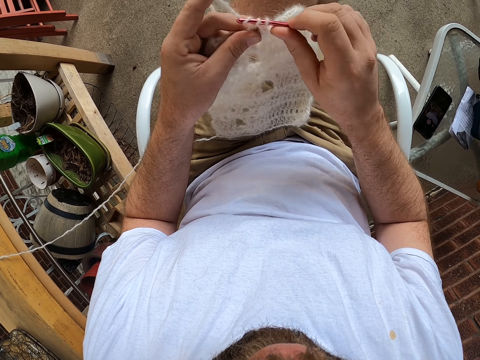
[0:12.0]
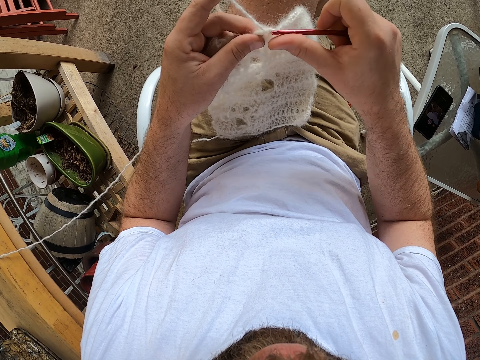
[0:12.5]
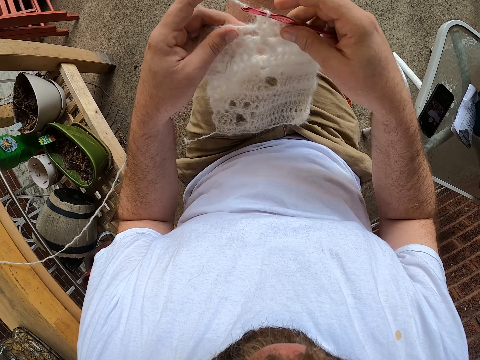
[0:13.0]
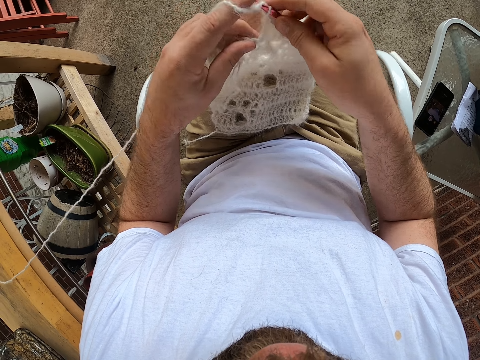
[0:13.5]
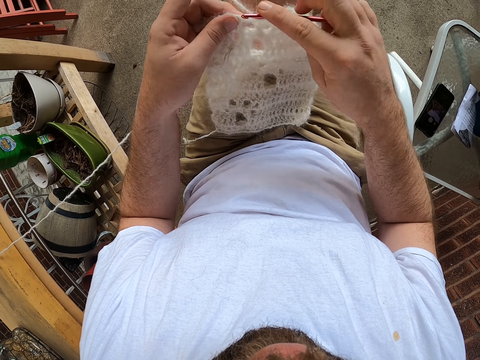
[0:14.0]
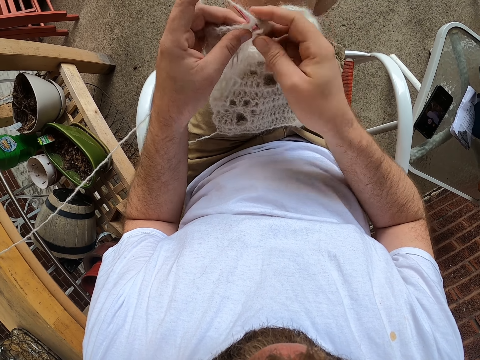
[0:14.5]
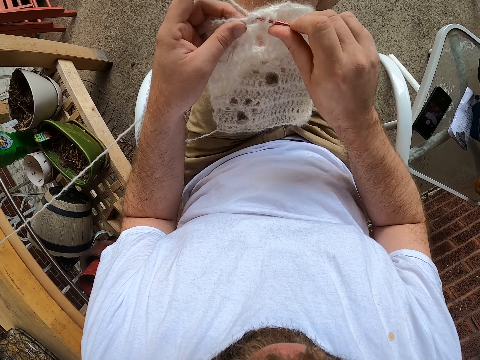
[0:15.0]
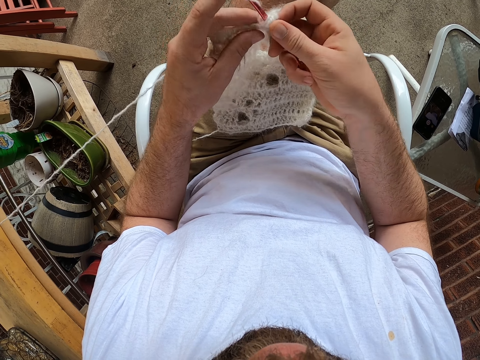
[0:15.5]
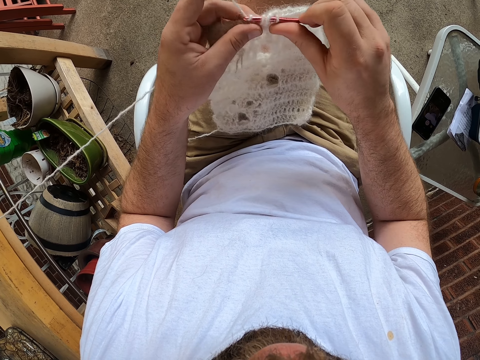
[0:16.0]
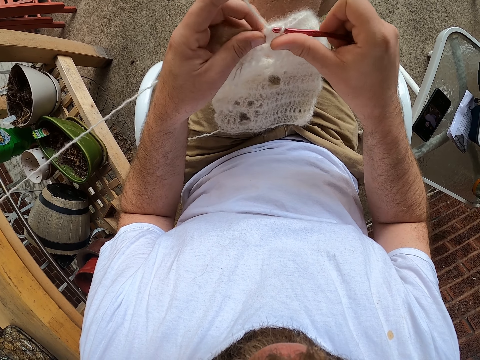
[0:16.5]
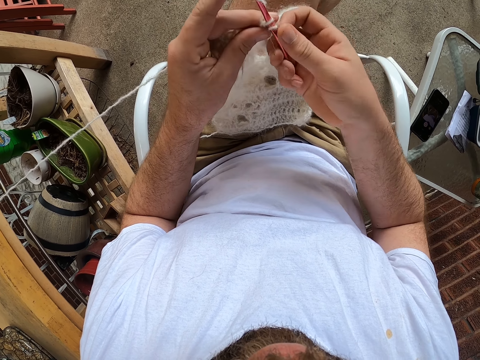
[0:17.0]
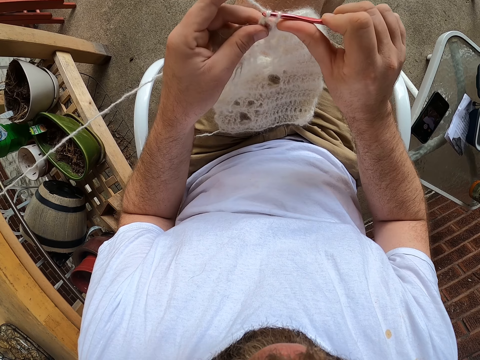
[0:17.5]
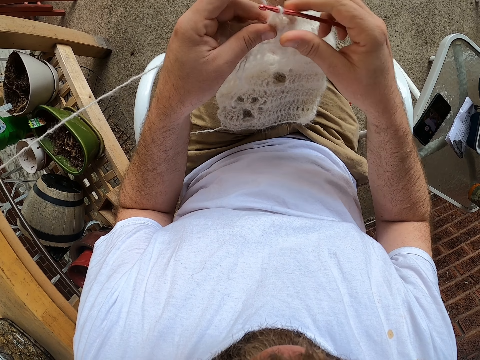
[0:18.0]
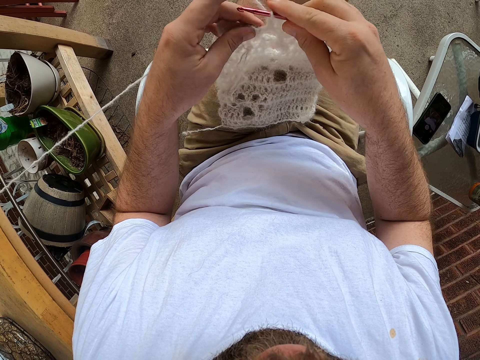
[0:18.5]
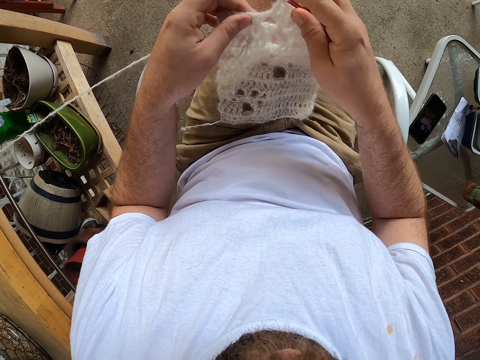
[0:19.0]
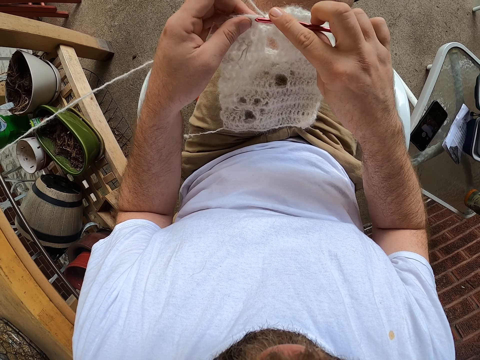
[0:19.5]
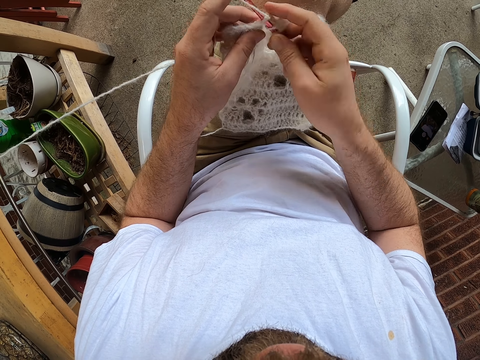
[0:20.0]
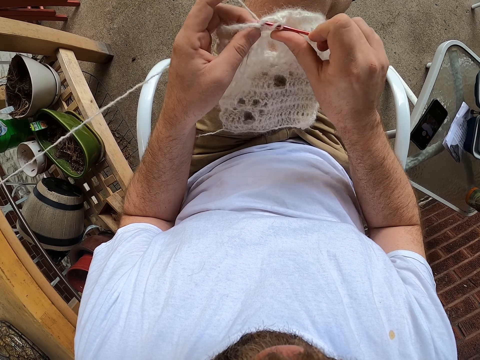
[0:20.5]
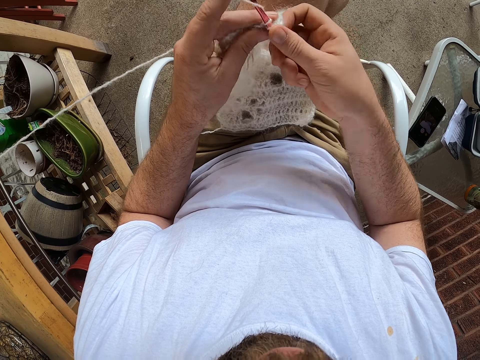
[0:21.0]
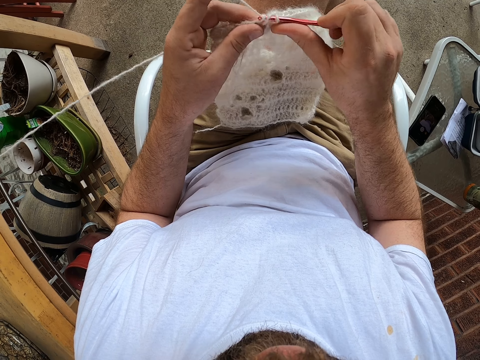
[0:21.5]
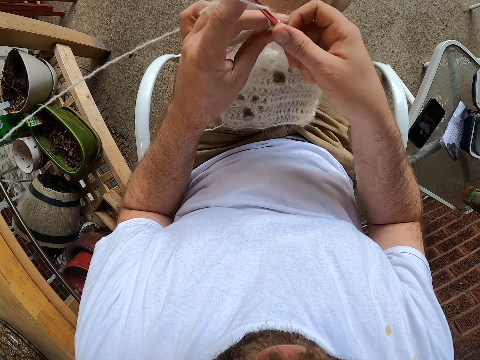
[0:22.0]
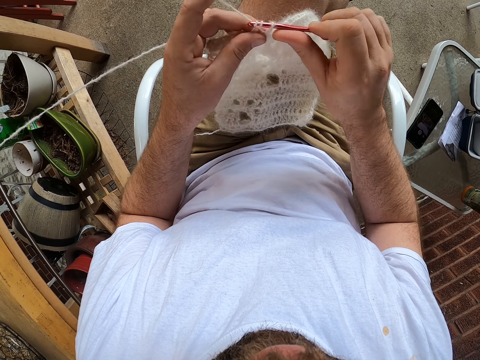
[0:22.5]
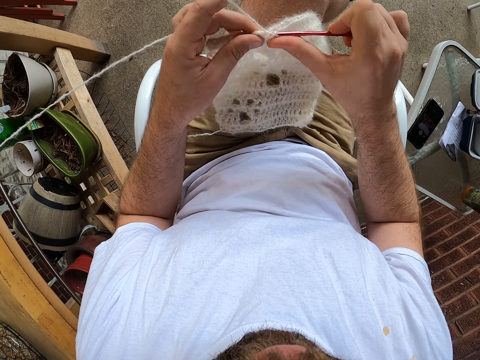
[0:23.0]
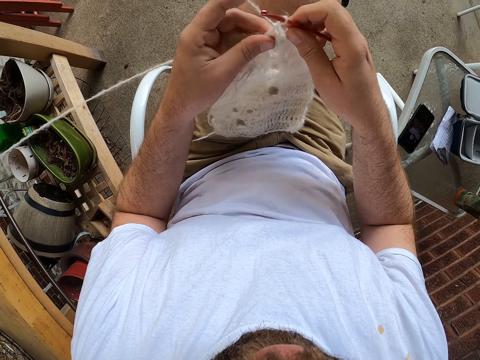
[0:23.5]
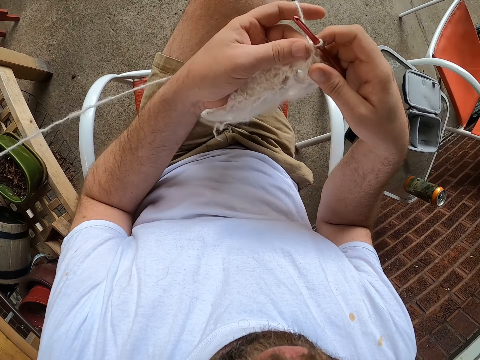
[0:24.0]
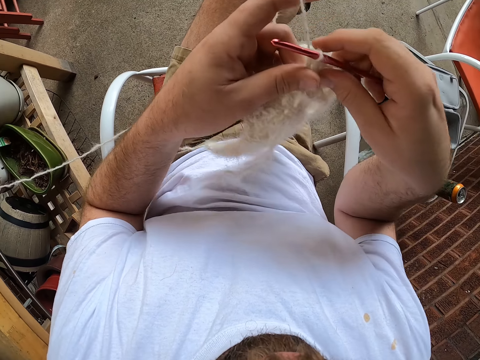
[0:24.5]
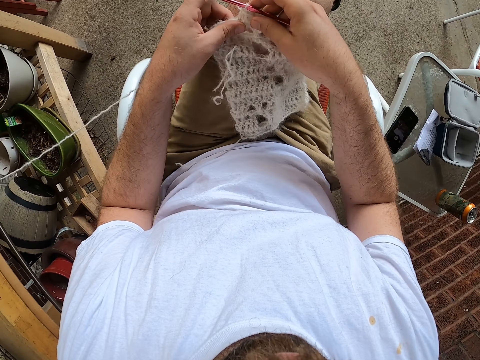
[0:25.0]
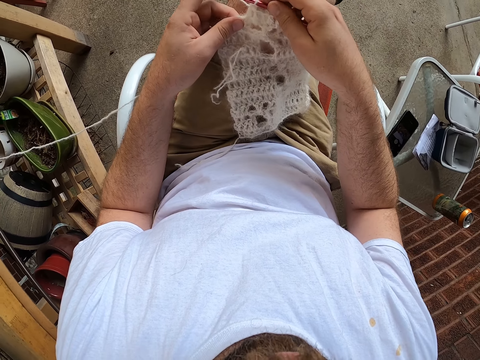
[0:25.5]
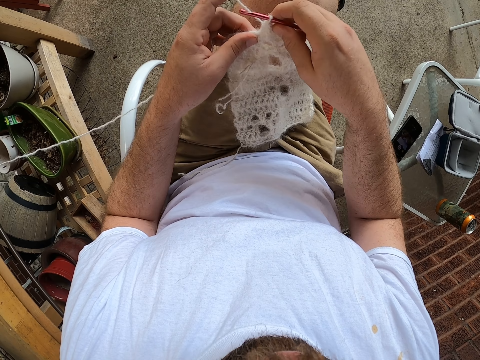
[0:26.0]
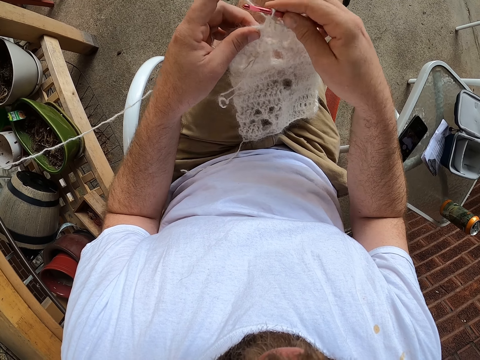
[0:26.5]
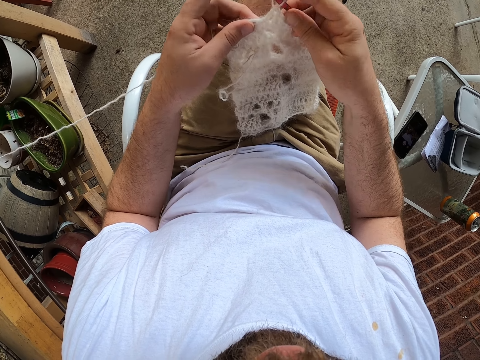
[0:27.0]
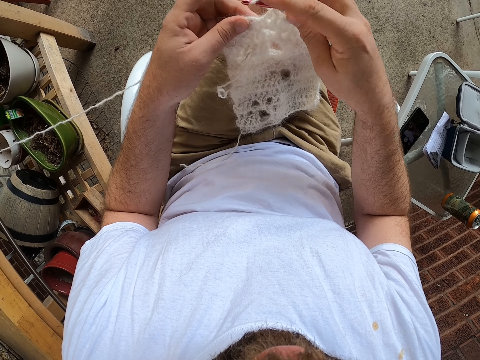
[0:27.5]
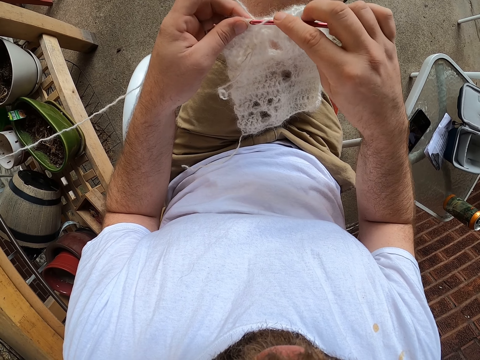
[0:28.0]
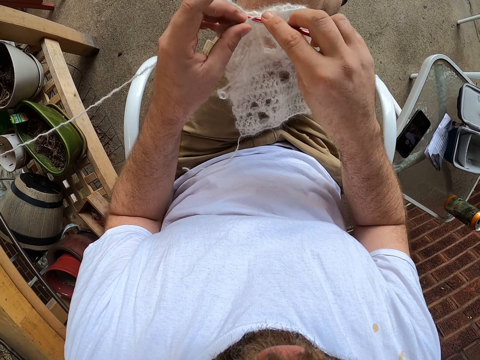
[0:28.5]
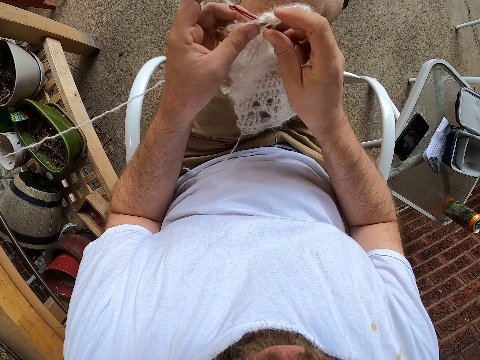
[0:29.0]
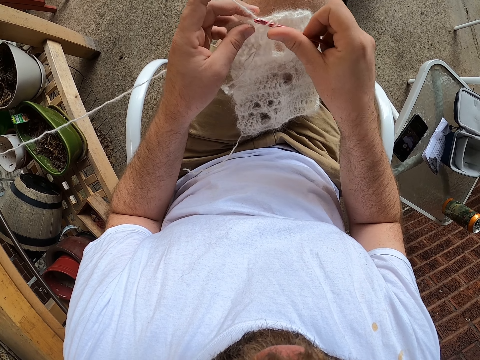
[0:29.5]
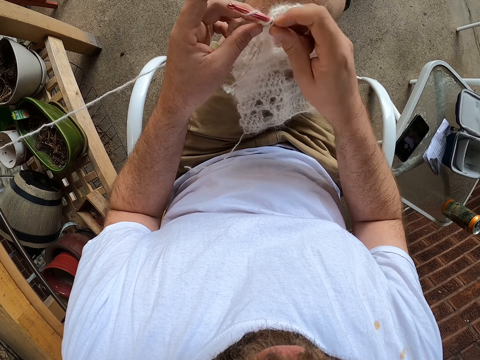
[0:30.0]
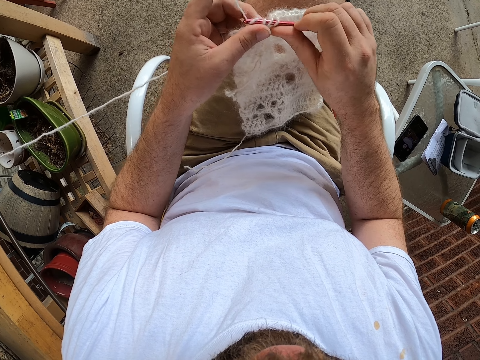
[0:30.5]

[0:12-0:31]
The camera wearer adjusts a fabric. They knit the fabric. They adjust the fabric. They knit the fabric. They adjust the fabric. They knit the fabric.

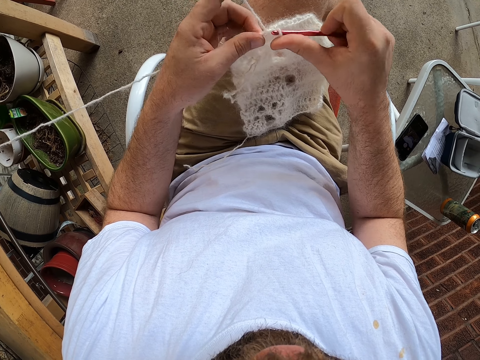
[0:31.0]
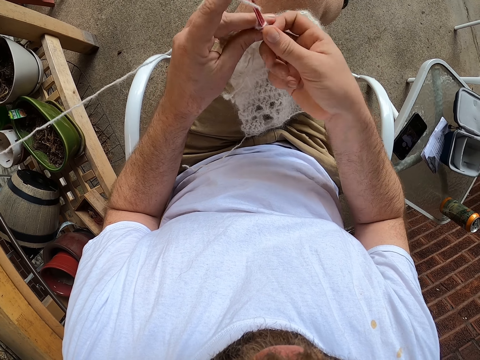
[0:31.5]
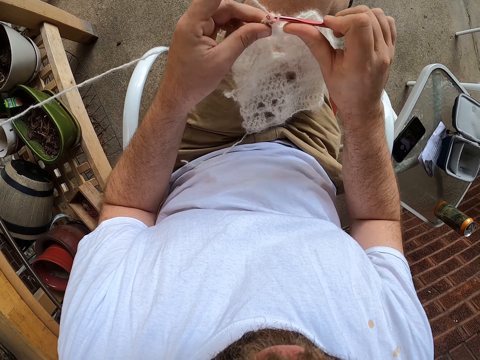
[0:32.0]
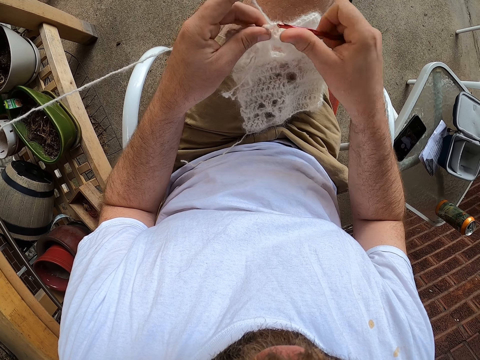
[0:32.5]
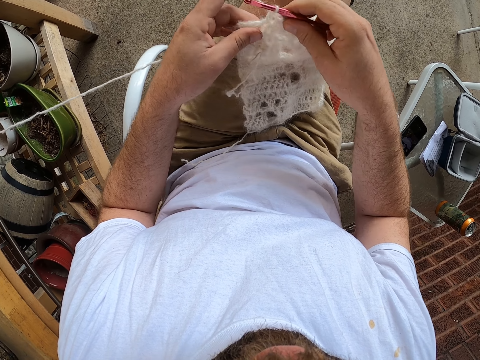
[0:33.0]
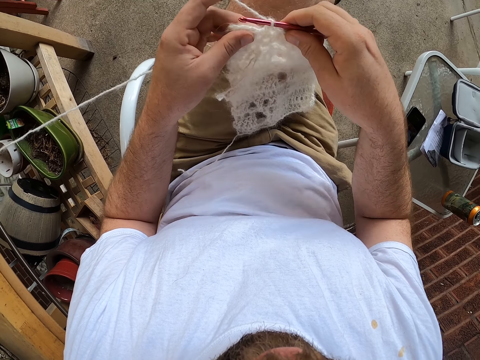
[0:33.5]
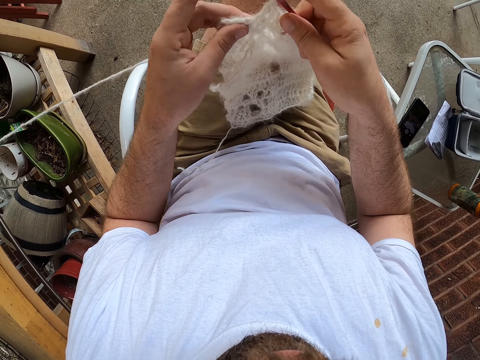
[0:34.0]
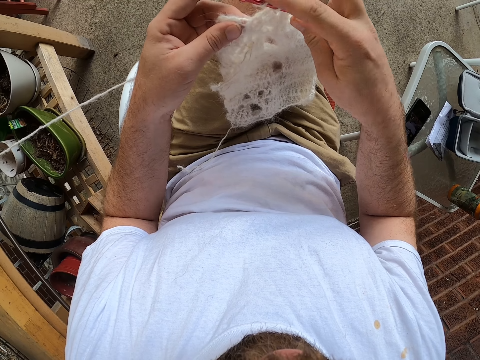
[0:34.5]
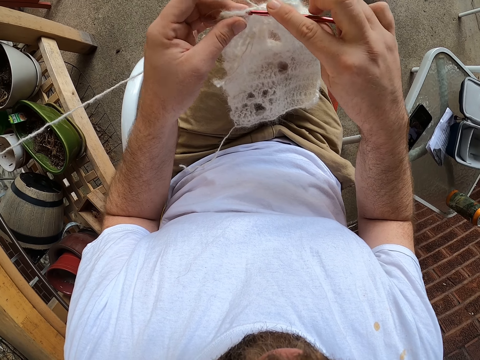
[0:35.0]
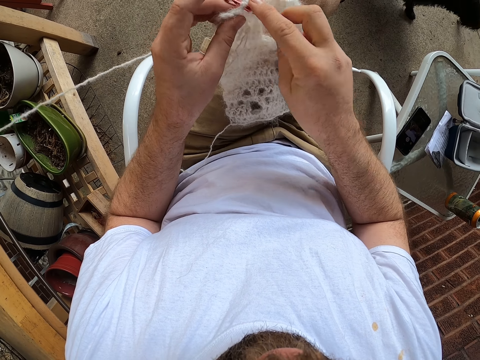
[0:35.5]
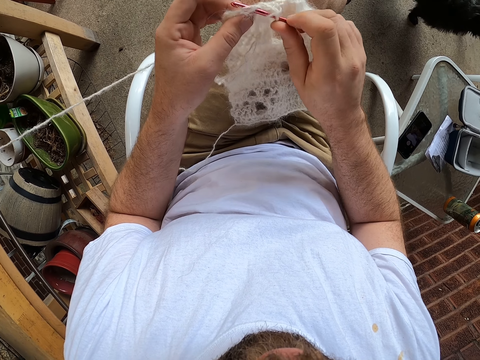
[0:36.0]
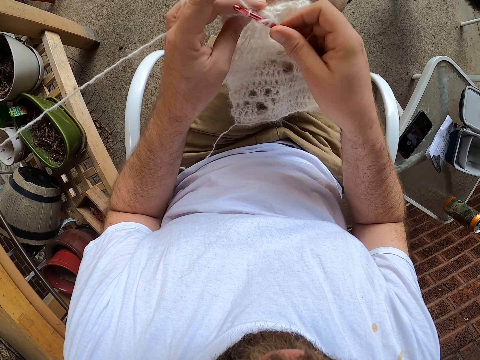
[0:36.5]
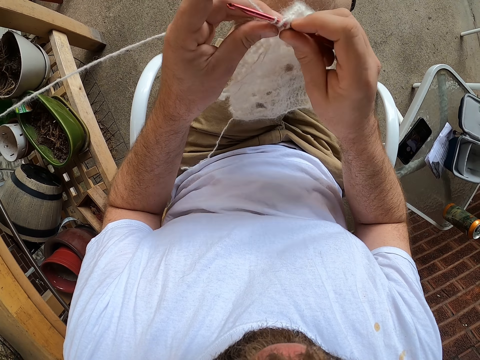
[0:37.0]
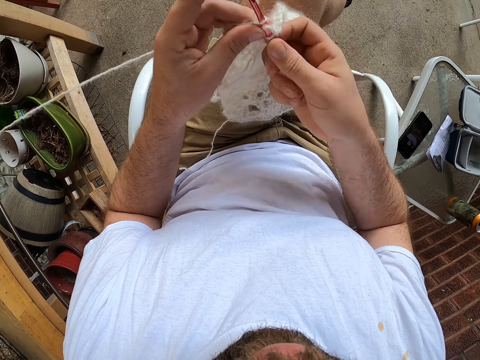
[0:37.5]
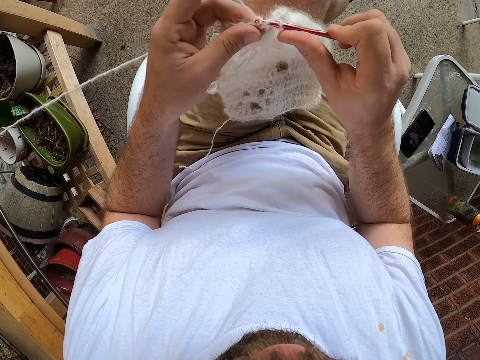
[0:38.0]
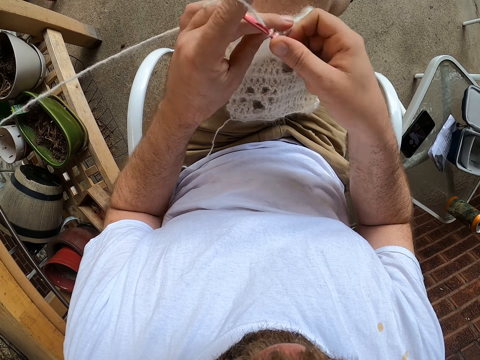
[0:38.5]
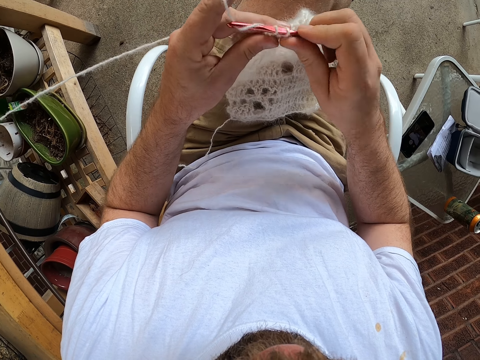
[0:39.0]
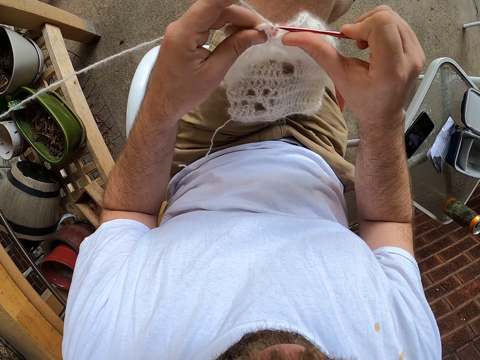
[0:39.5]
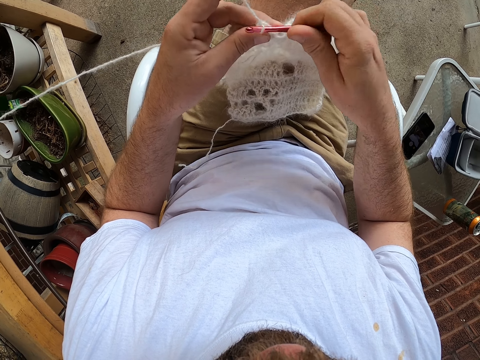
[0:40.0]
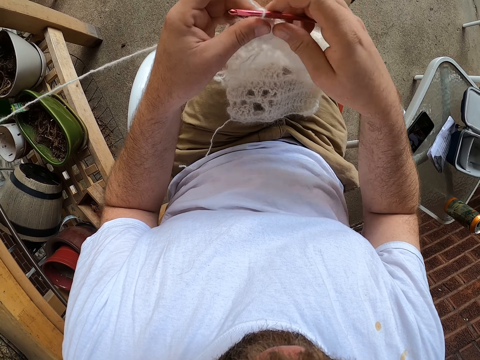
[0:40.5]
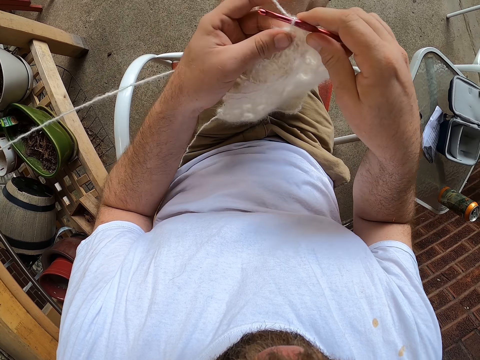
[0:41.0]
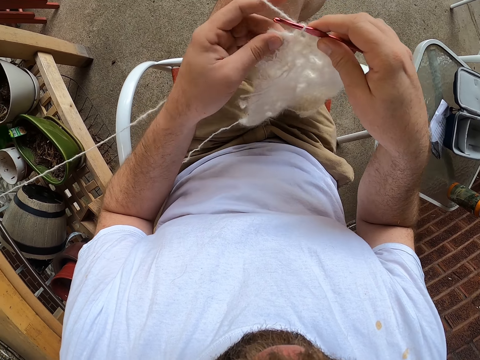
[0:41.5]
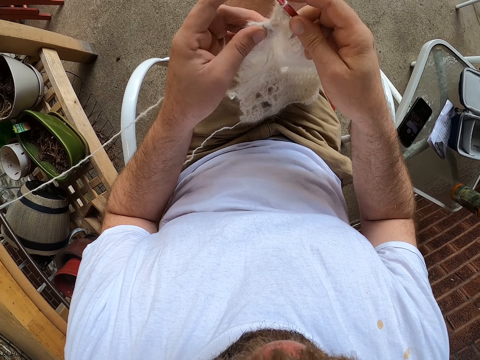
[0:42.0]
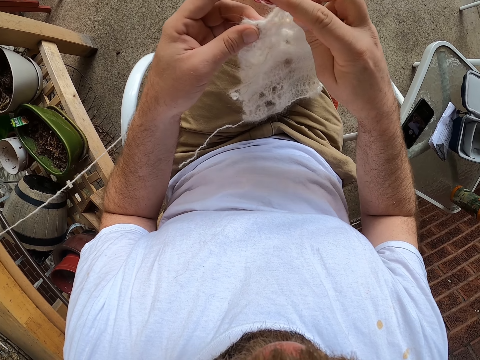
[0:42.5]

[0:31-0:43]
The camera wearer adjusts a fabric. They knit the fabric. A dog climbs a chair. The camera wearer adjusts the fabric.
